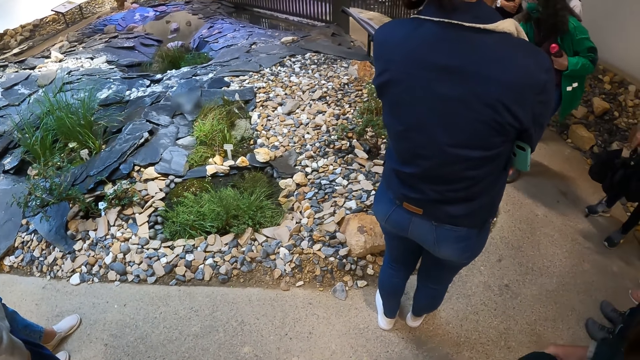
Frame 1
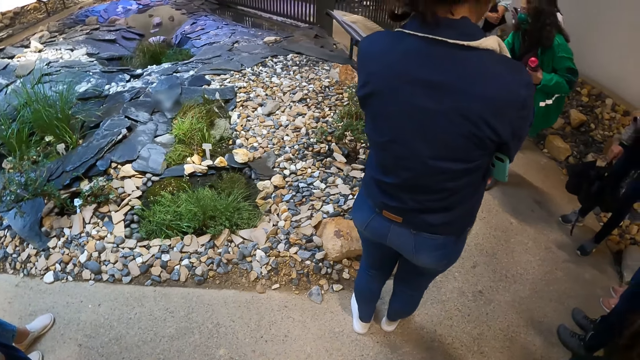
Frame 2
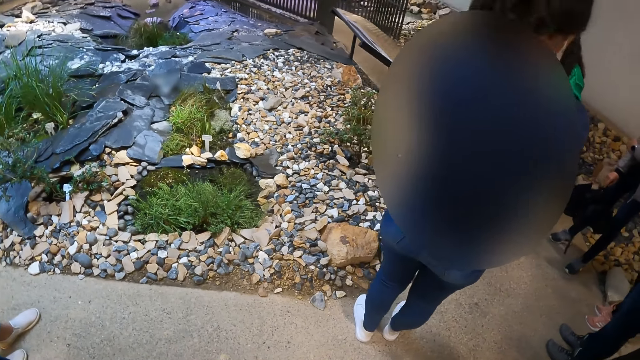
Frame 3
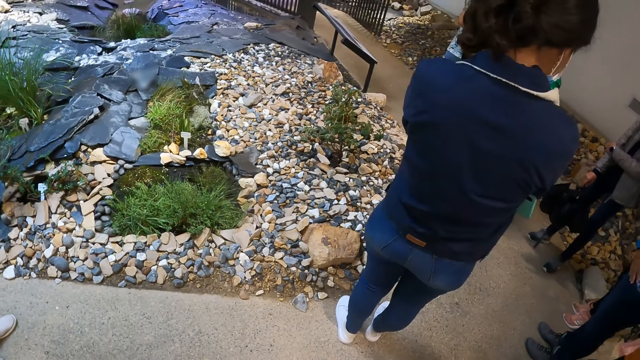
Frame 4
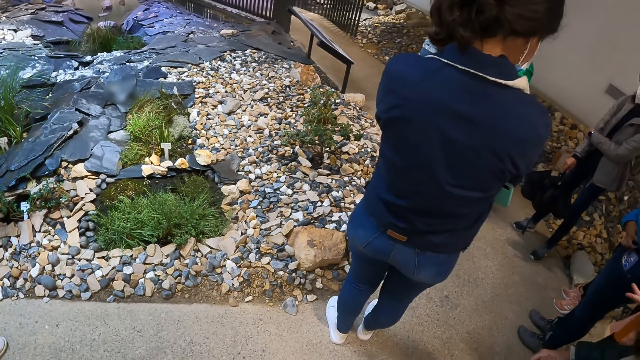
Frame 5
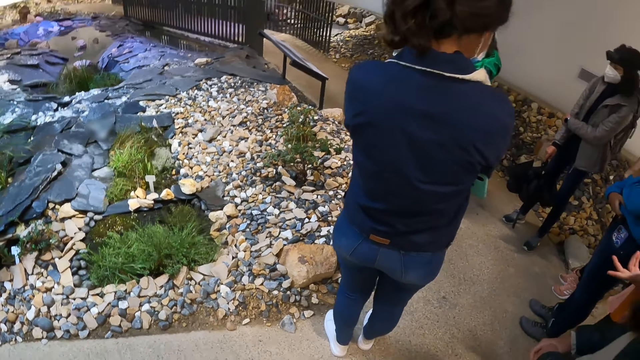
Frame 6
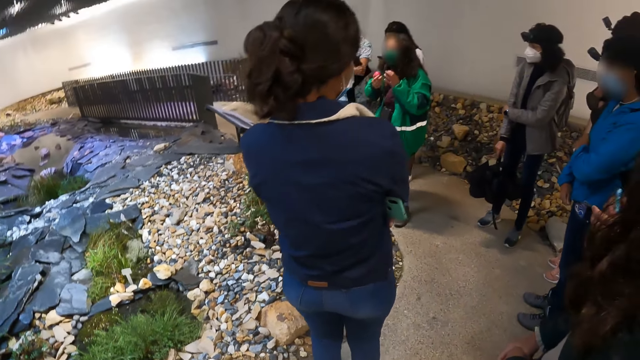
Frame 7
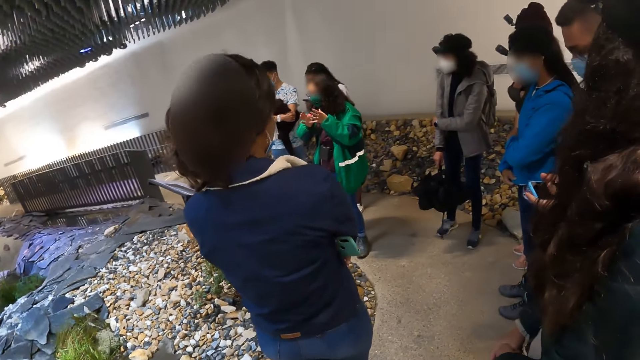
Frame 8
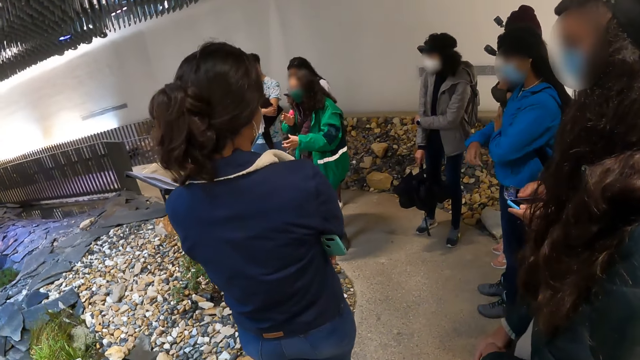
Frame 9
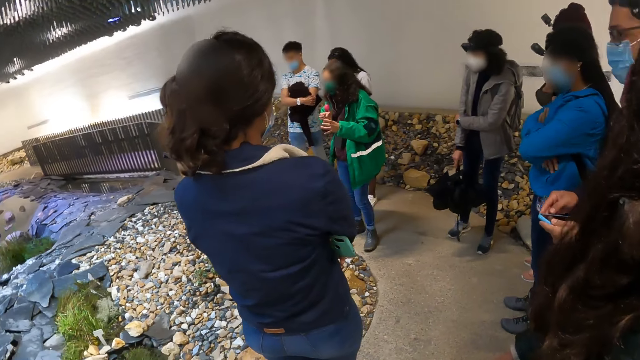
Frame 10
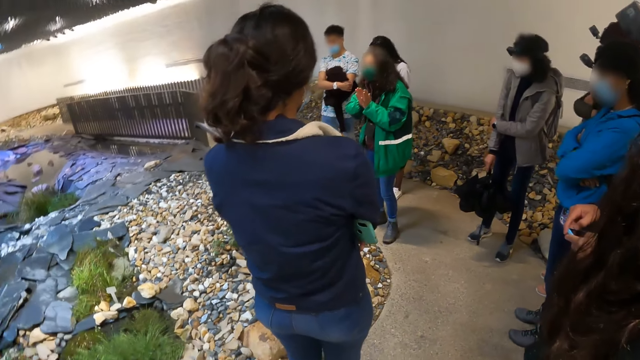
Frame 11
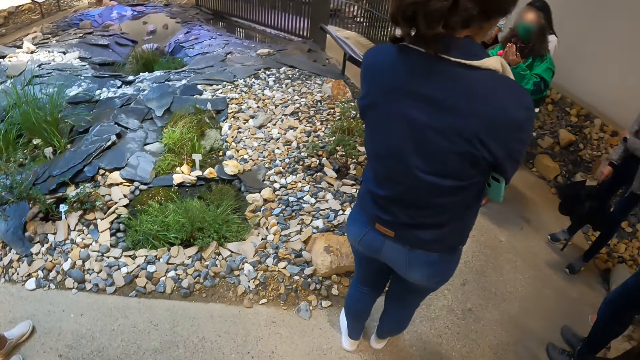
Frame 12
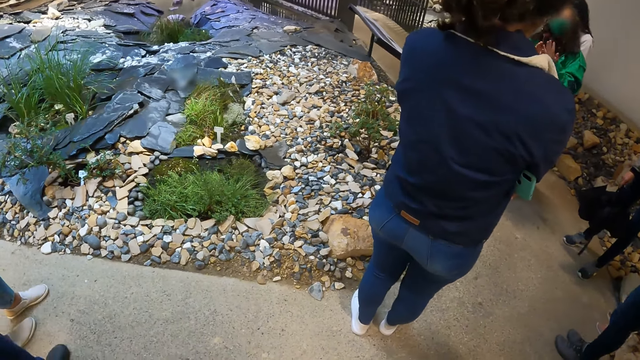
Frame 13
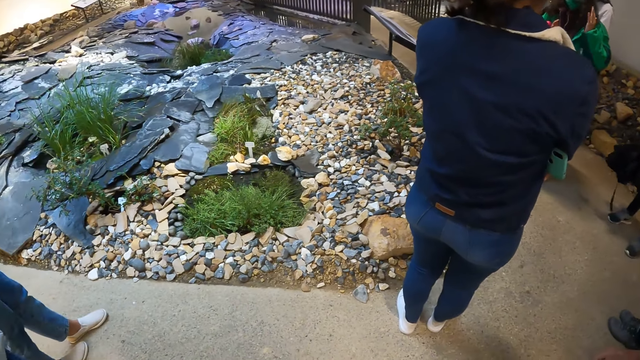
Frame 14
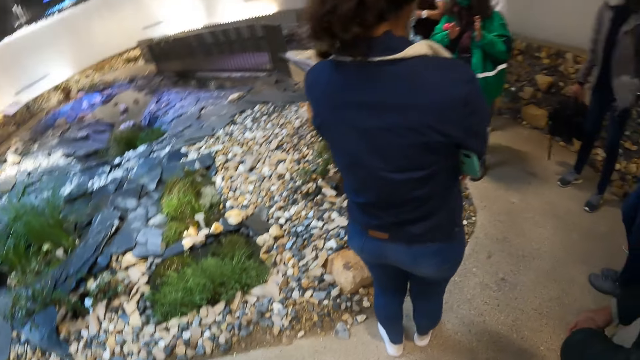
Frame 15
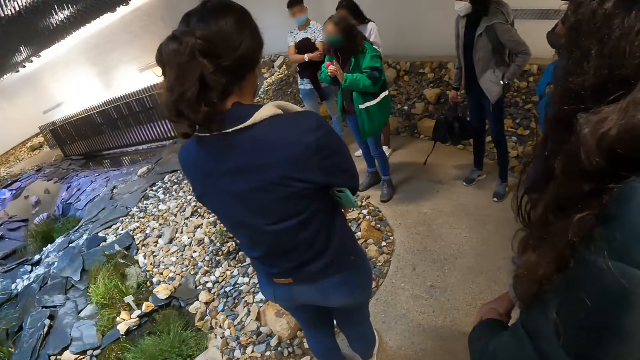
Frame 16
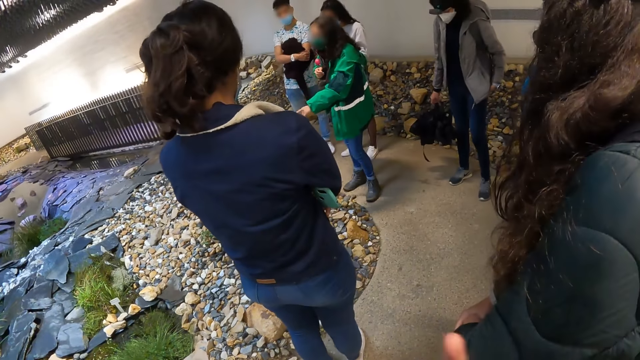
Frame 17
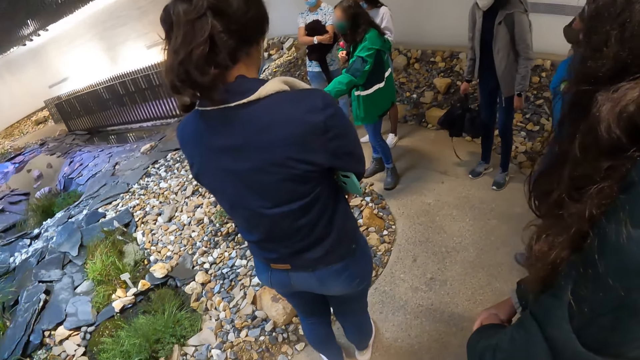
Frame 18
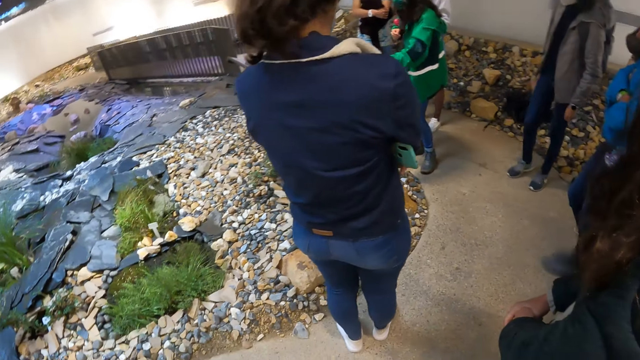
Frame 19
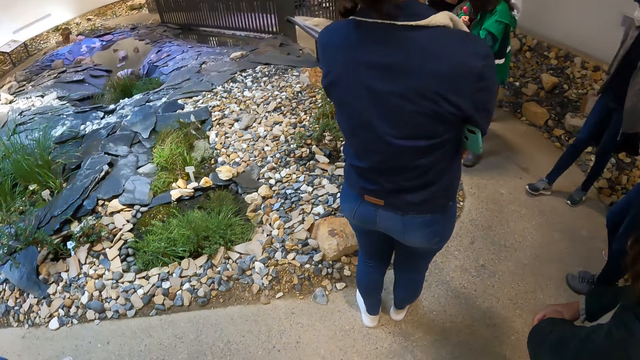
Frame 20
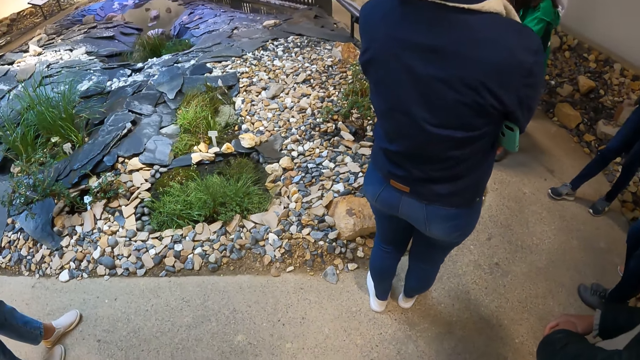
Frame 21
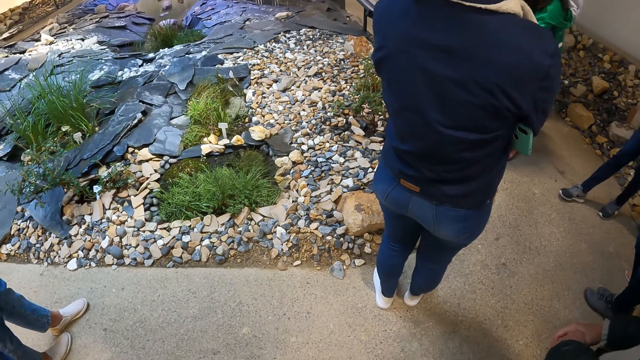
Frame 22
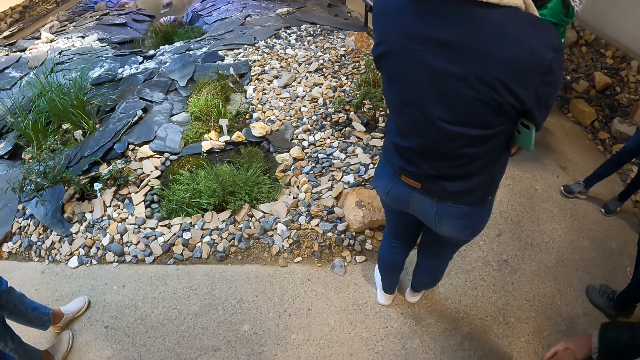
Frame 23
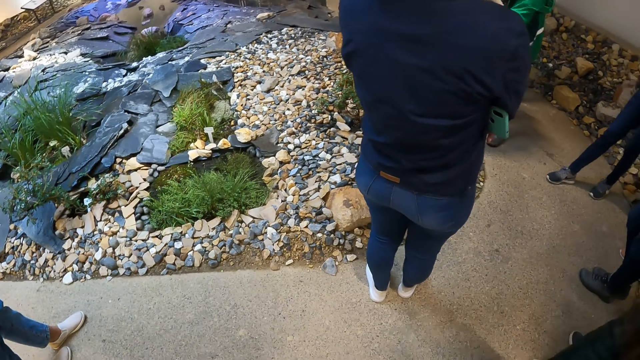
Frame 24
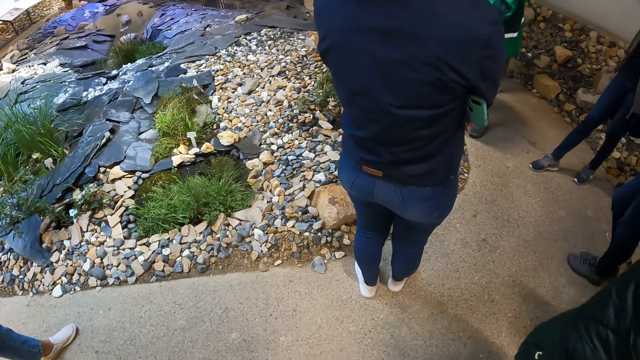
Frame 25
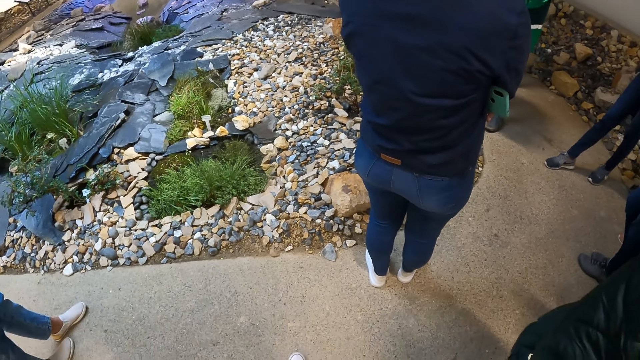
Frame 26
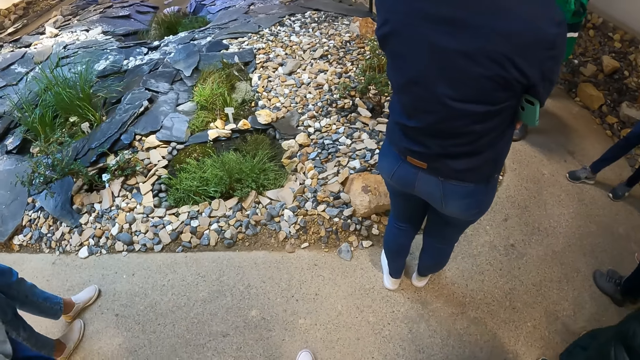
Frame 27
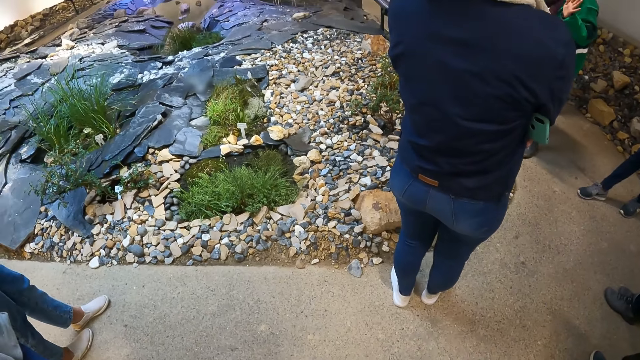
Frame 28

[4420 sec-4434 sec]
The camera wearer looks at the rocks. They look at the other students. They look at the rocks. They look at the woman. They look at the rocks.

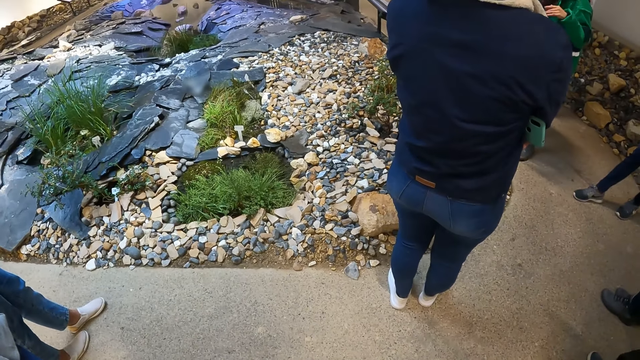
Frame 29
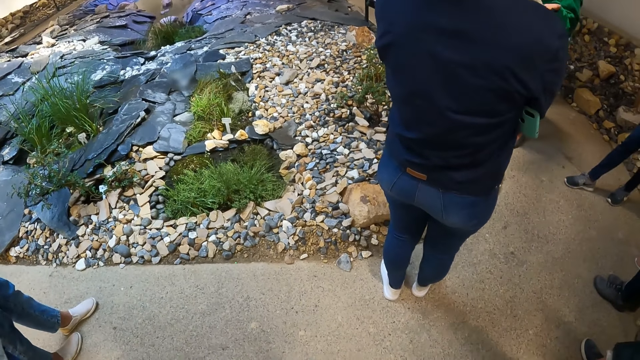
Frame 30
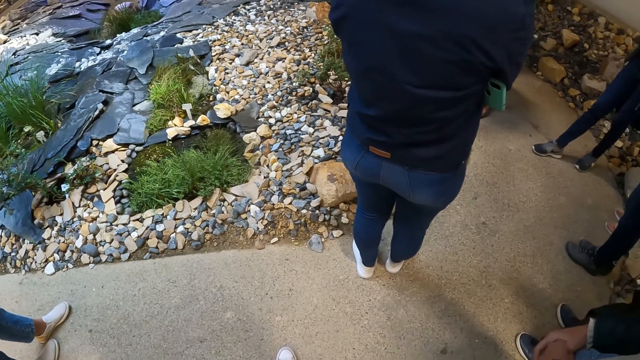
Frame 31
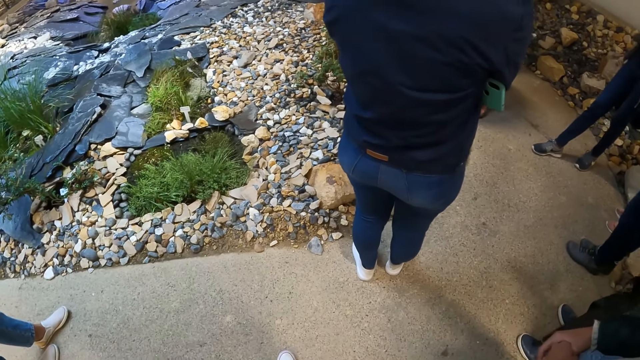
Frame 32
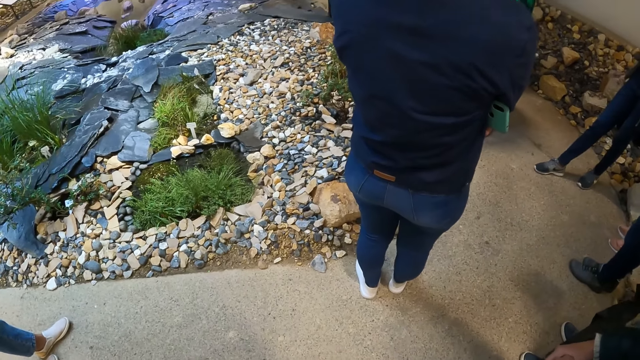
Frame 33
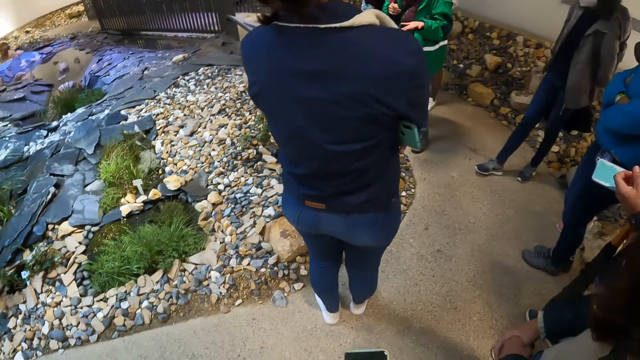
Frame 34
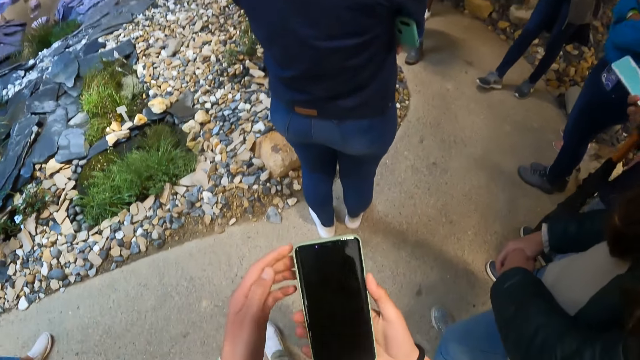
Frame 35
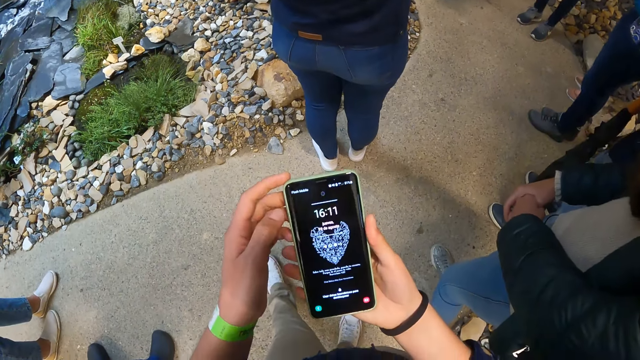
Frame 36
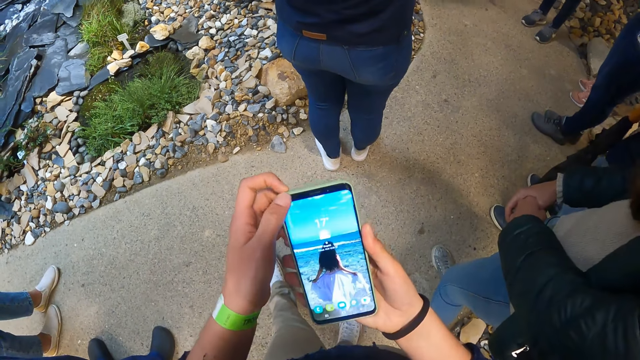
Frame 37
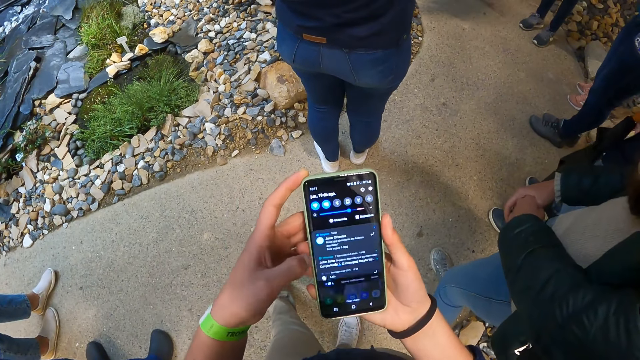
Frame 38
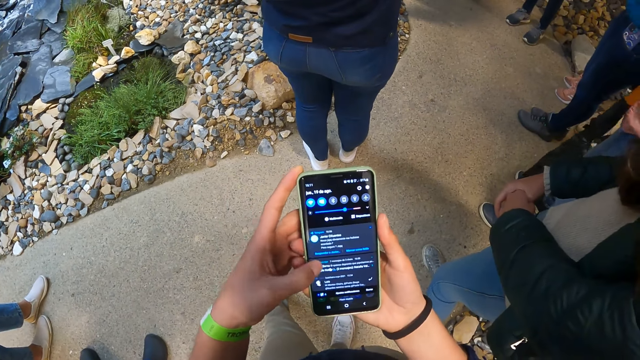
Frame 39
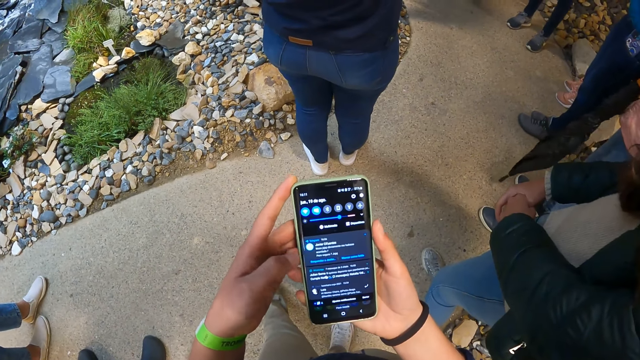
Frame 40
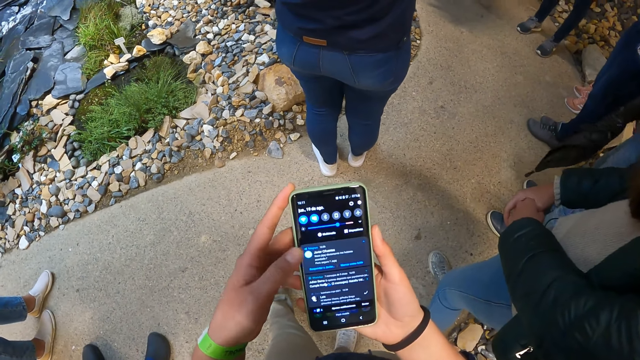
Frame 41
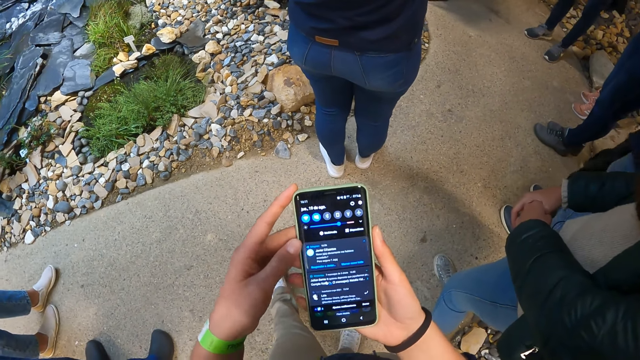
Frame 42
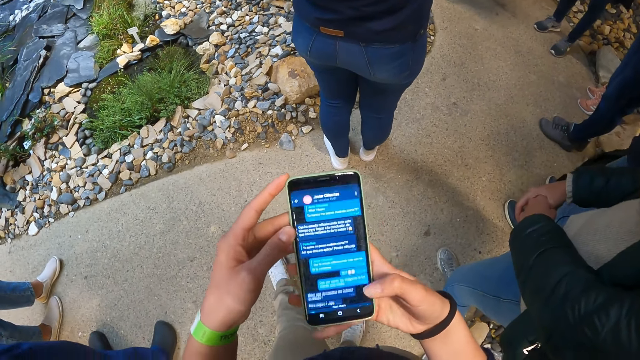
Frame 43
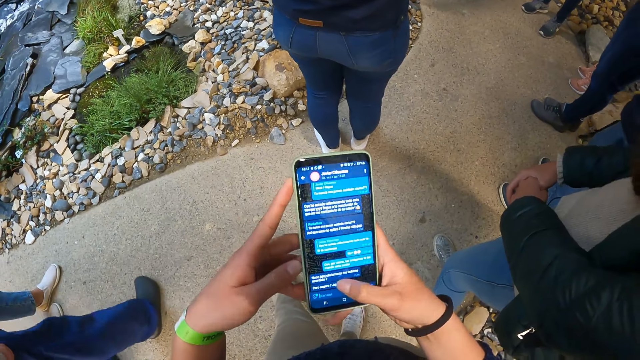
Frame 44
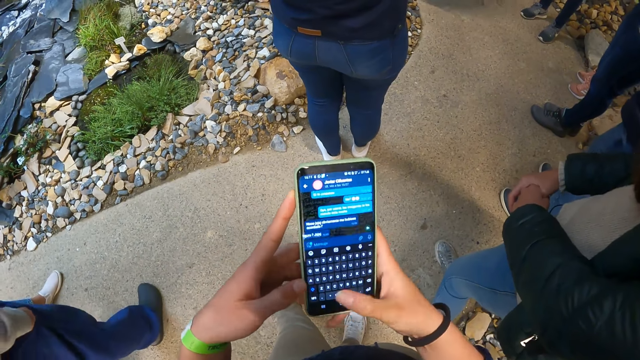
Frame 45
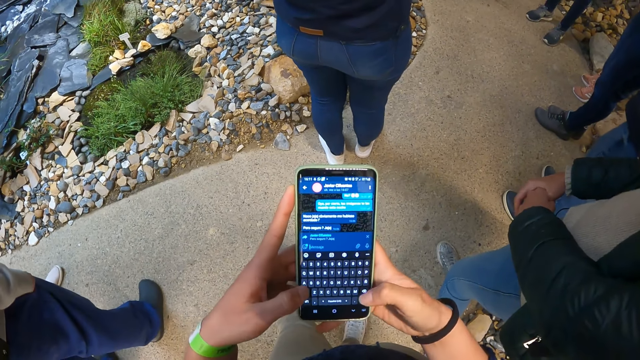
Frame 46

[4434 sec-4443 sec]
The camera wearer looks at a student. She holds a mobile phone in her right hand. She checks the phone. She operates the mobile phone with both hands. She scrolls the phone.
